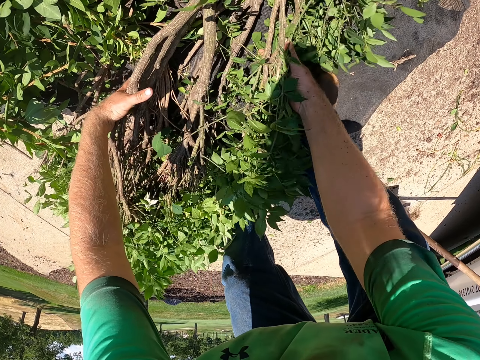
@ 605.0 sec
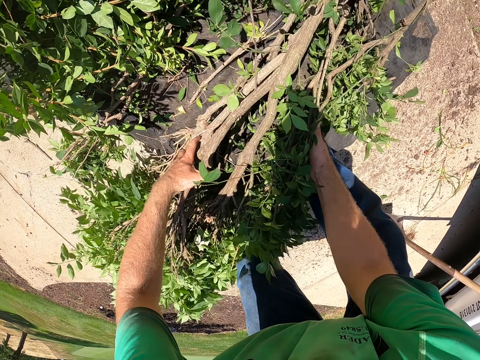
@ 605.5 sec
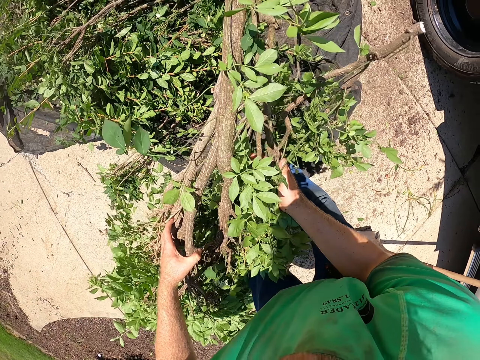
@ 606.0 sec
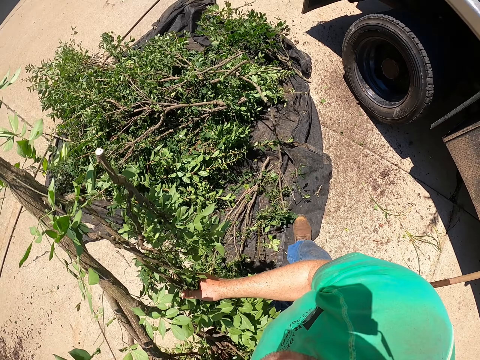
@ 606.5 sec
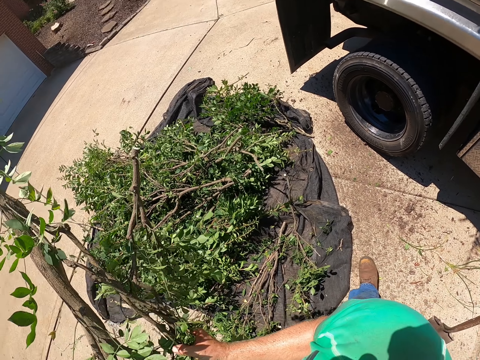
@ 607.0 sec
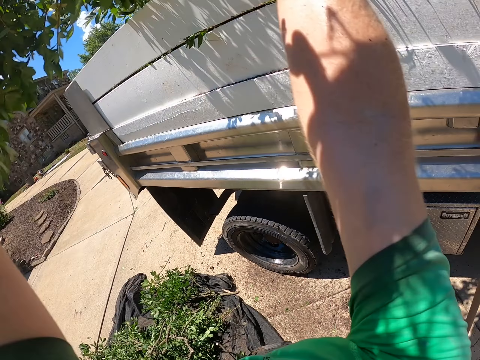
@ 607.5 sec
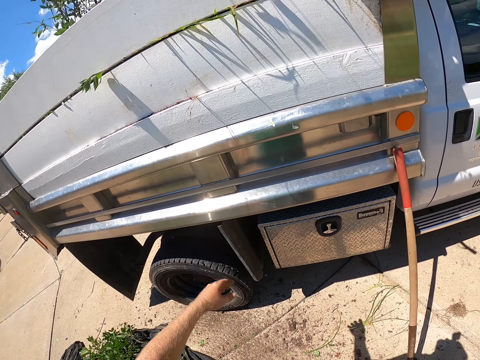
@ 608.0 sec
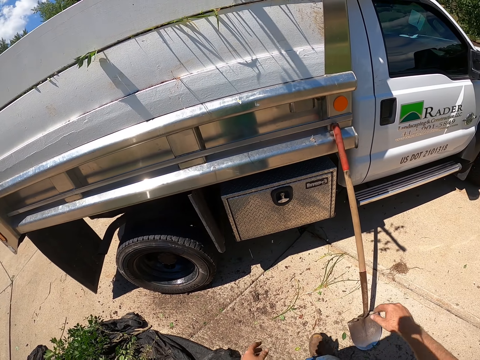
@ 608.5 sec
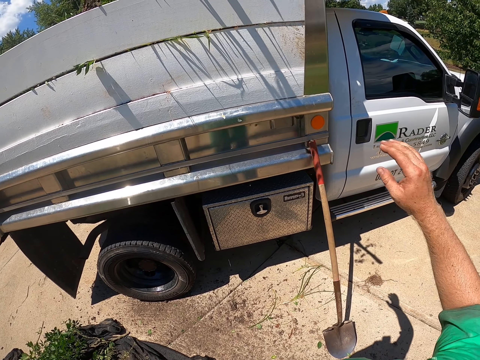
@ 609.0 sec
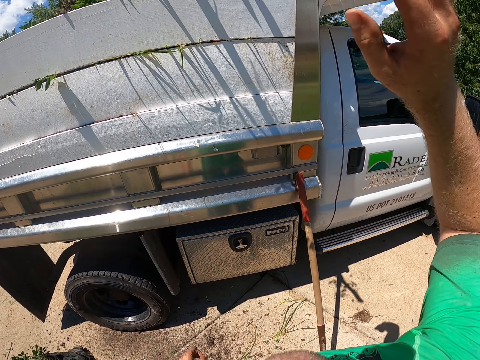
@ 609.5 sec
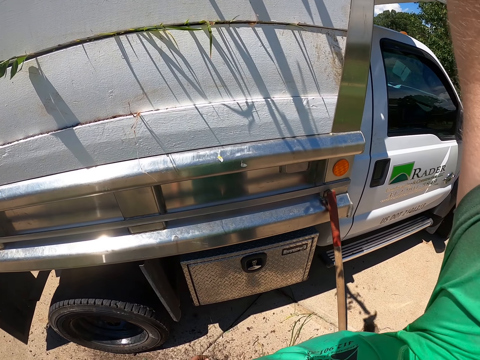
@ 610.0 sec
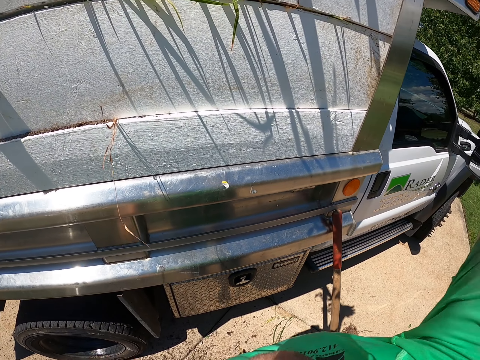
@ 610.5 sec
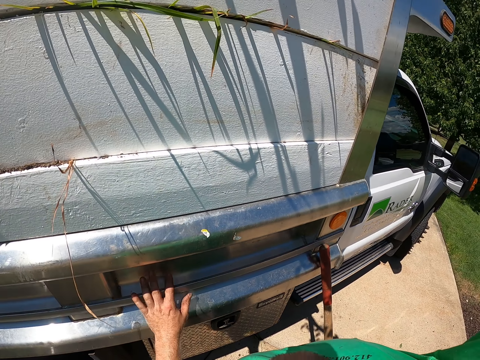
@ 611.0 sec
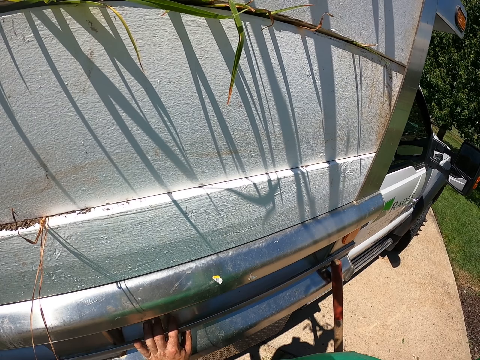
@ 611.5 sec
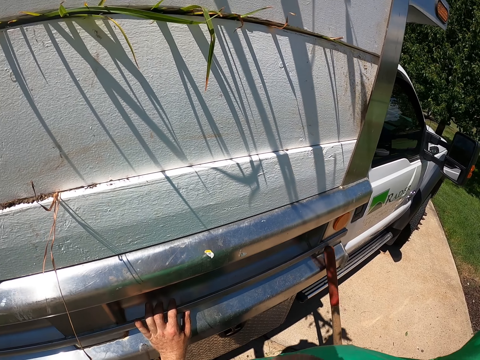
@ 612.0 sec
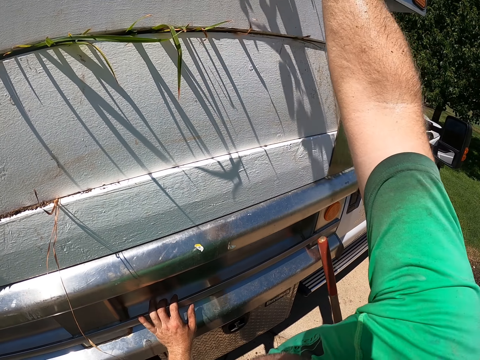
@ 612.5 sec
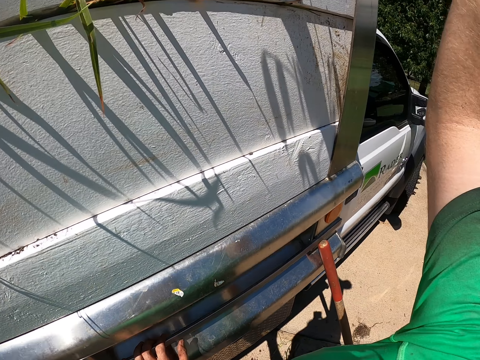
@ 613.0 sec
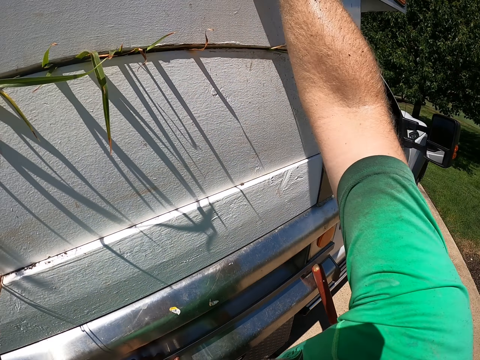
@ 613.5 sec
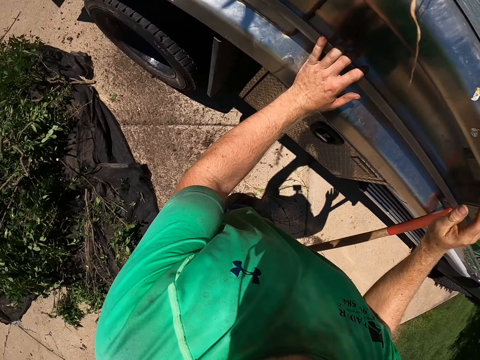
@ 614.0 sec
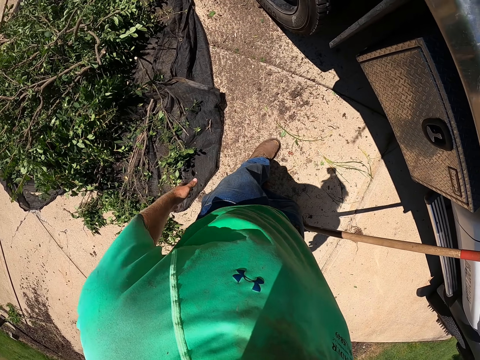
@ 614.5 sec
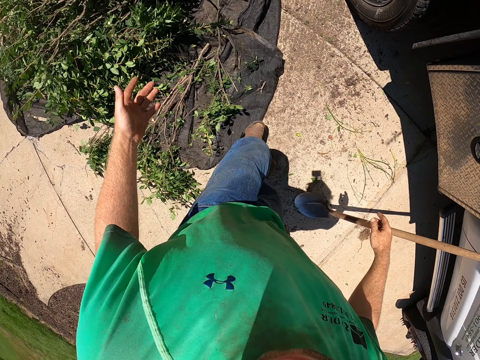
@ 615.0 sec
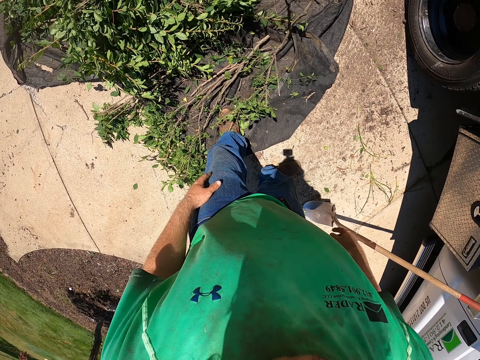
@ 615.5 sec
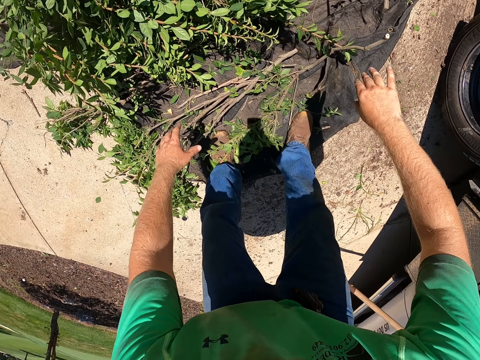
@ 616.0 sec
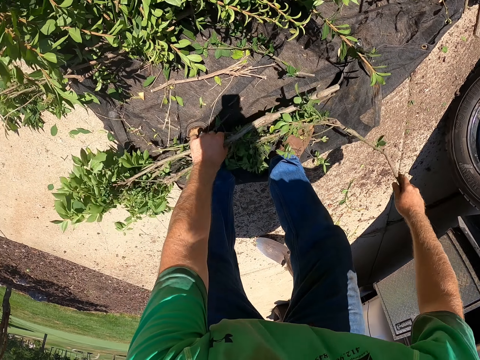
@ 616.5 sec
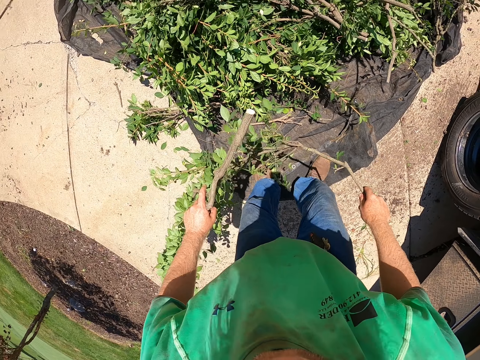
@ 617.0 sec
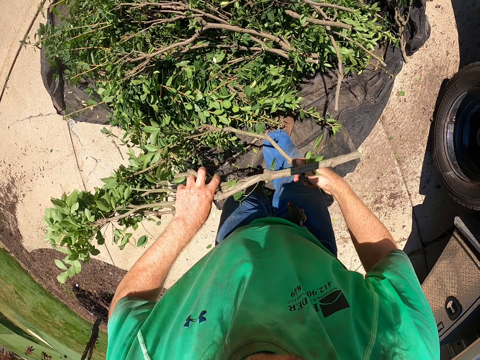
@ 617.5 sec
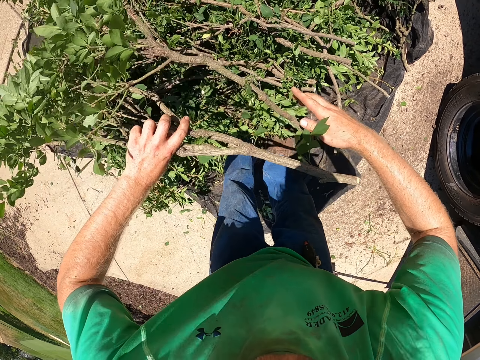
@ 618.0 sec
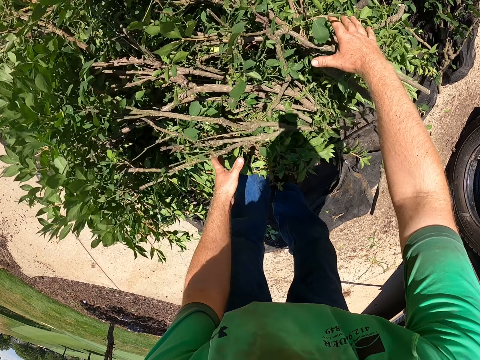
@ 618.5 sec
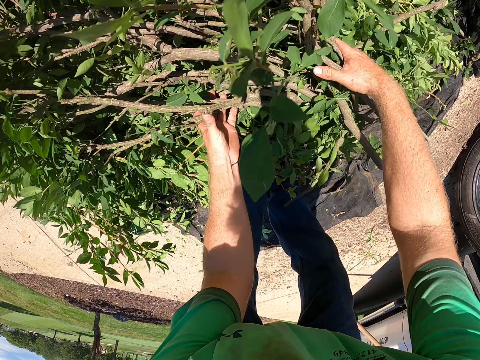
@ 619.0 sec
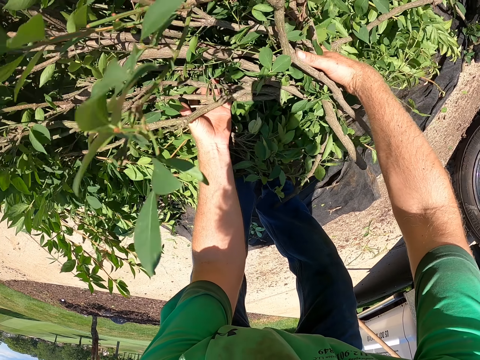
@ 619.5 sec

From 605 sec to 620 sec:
The camera wearer throws the branch in the tonneau of the truck with both hands. He touches the truck with his left hand. He picks some branches from the net bag with both hands.

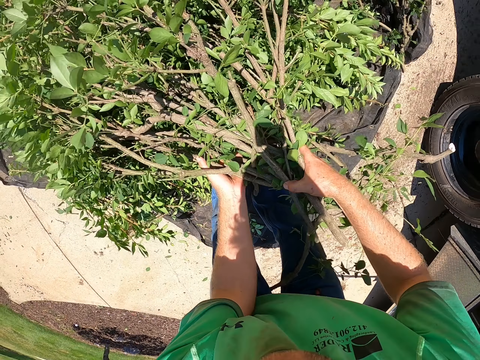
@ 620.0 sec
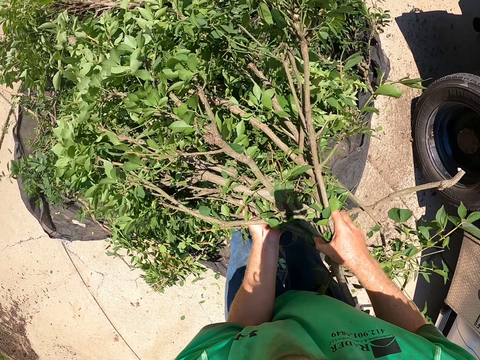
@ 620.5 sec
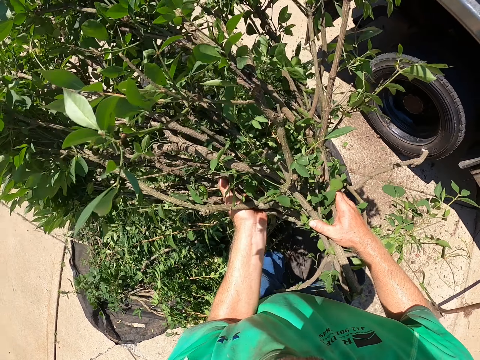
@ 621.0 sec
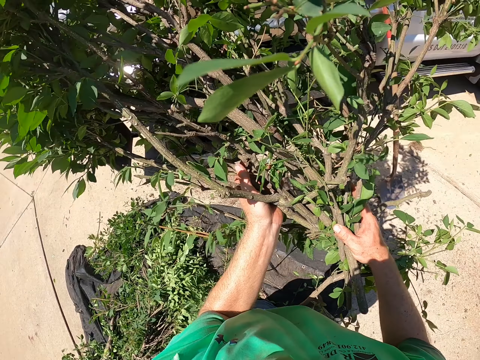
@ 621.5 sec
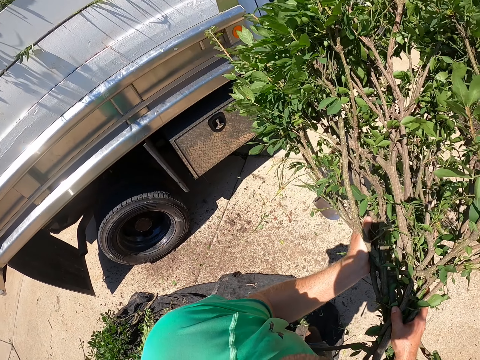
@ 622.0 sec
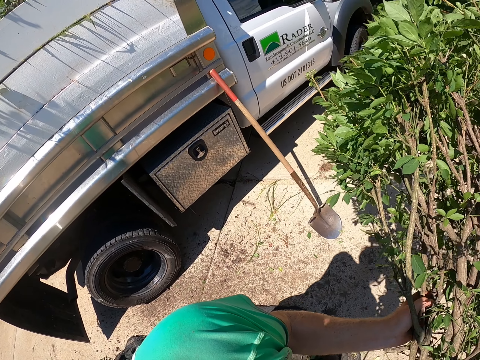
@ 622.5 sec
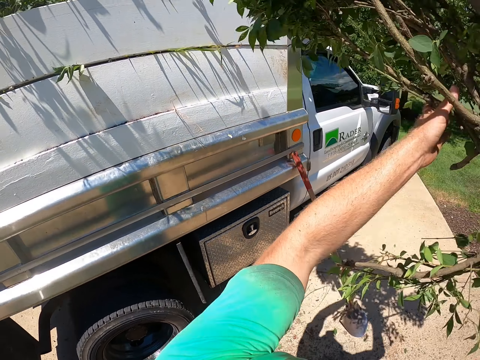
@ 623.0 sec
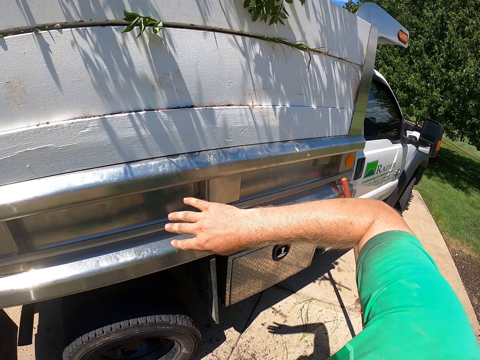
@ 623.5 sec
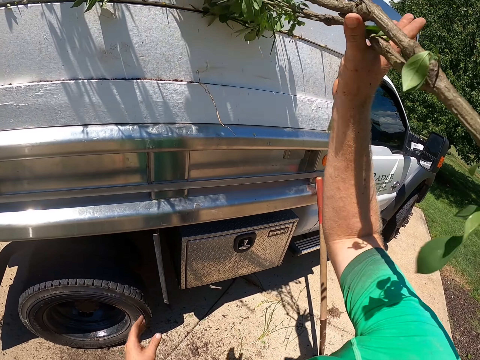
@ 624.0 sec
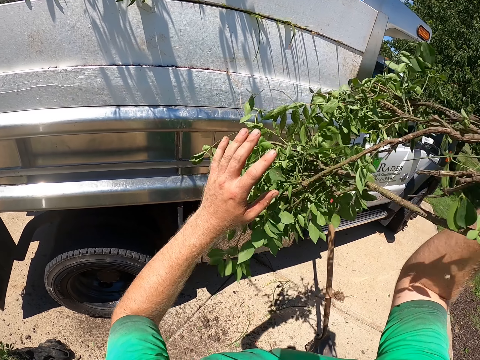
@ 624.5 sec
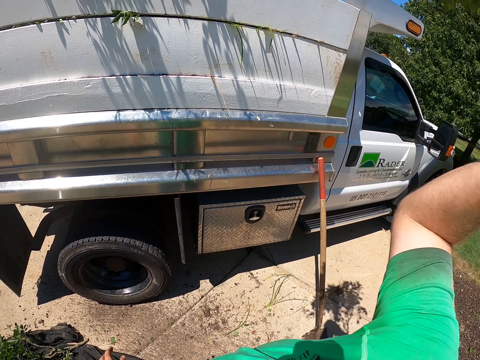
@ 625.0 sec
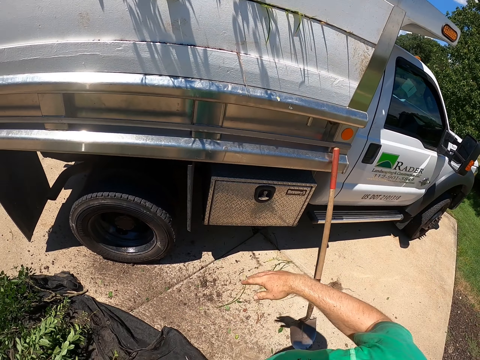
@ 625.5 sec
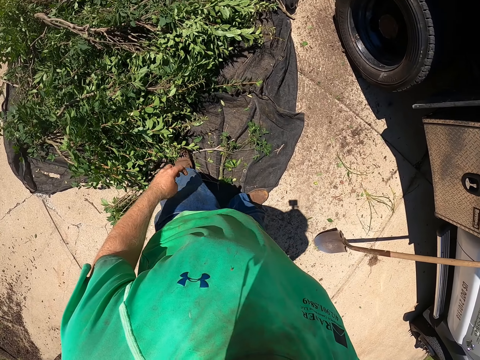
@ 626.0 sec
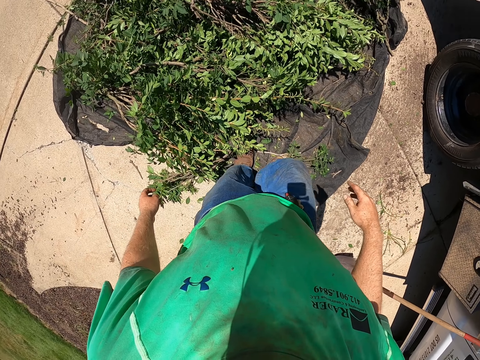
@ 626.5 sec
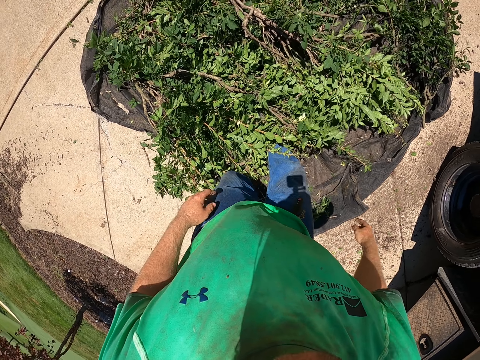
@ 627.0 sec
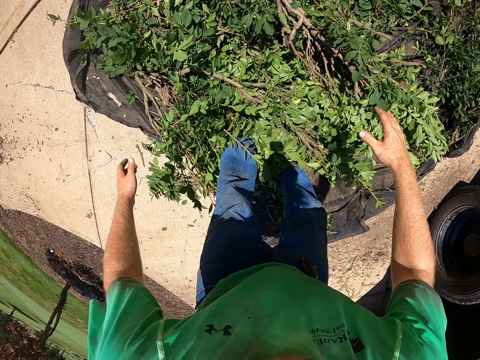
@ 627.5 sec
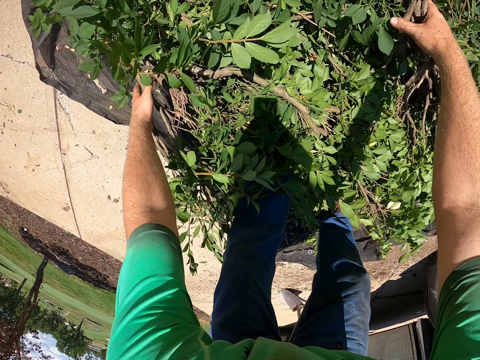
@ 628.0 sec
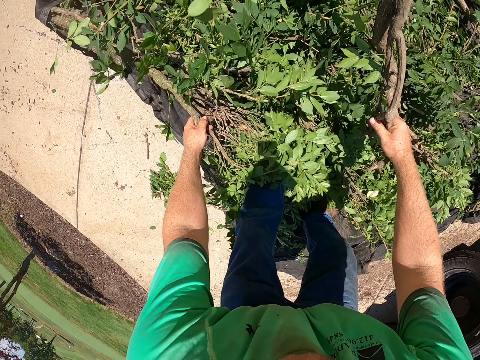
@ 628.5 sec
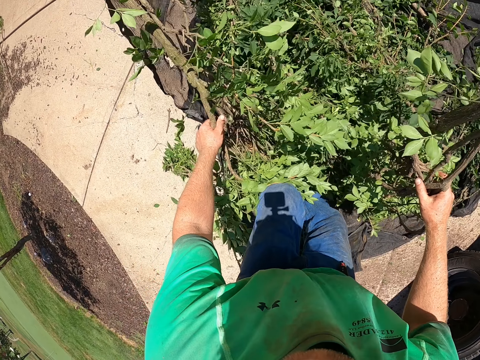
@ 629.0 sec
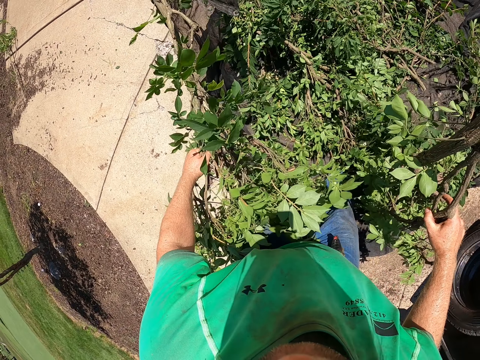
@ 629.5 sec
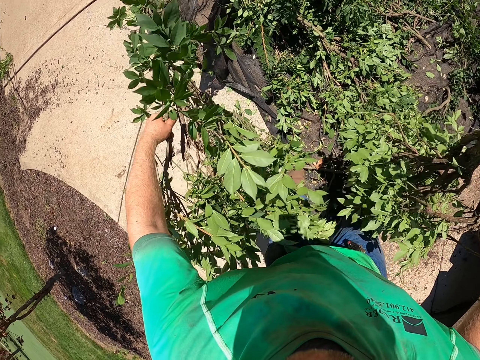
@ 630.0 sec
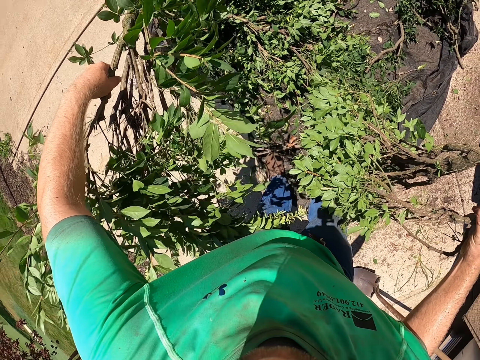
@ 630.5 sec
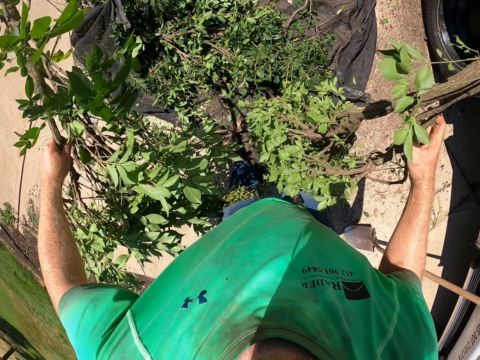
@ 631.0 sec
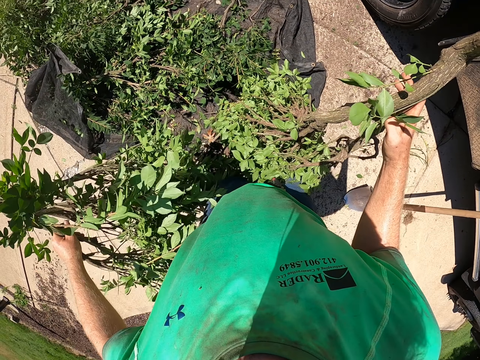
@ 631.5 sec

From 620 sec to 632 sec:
The camera wearer throws the branches in the tonneau of the truck with both hands. He holds a branch with his right hand. He holds the branch with both hands. He throws the branch in the tonneau of the truck with his right hand. He picks some branches from the net bag with both hands.
